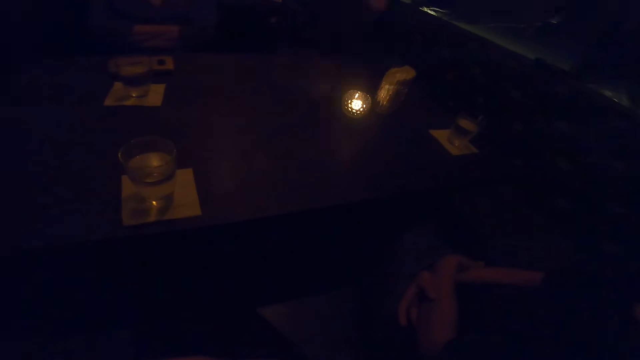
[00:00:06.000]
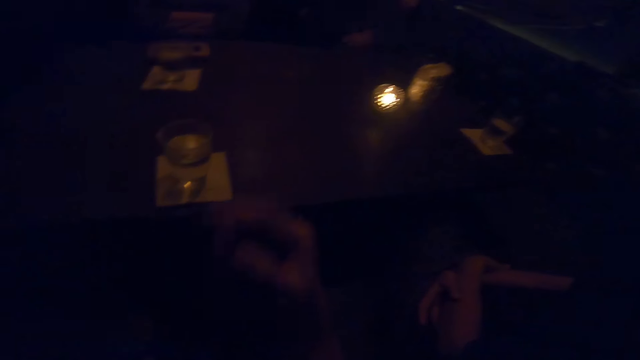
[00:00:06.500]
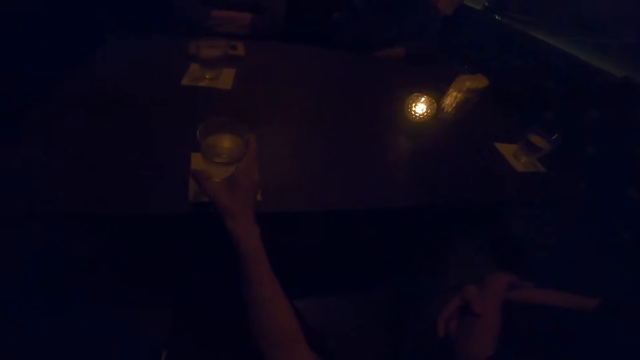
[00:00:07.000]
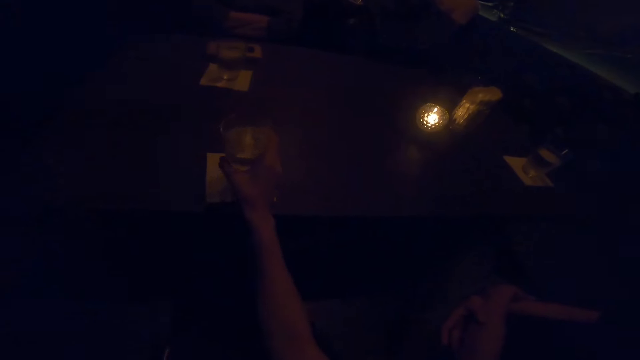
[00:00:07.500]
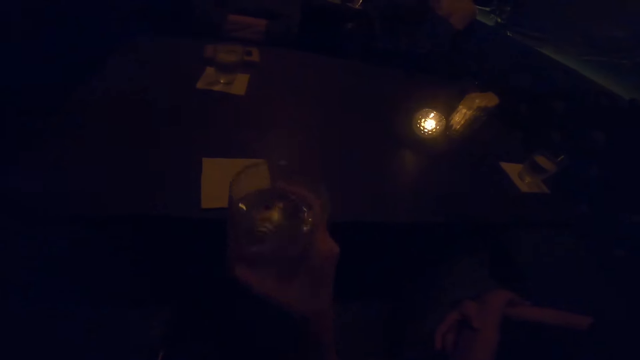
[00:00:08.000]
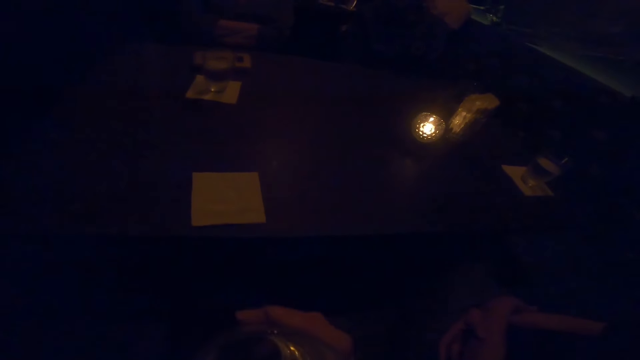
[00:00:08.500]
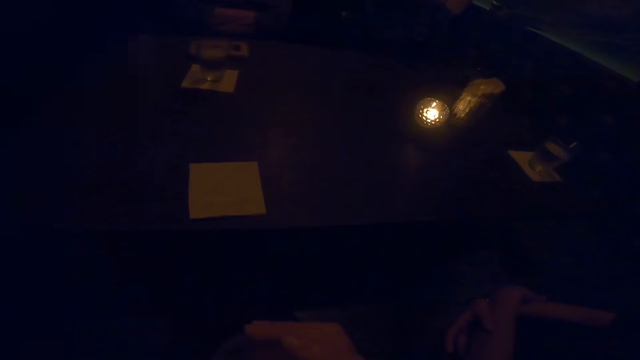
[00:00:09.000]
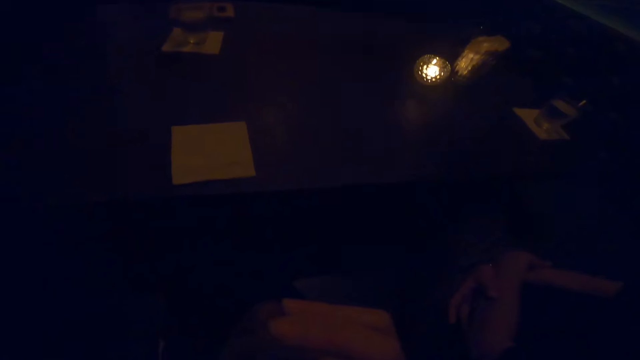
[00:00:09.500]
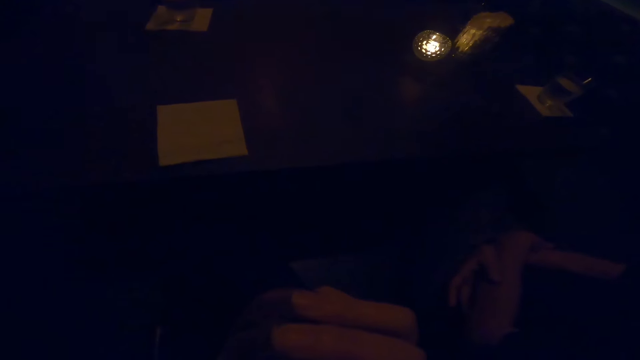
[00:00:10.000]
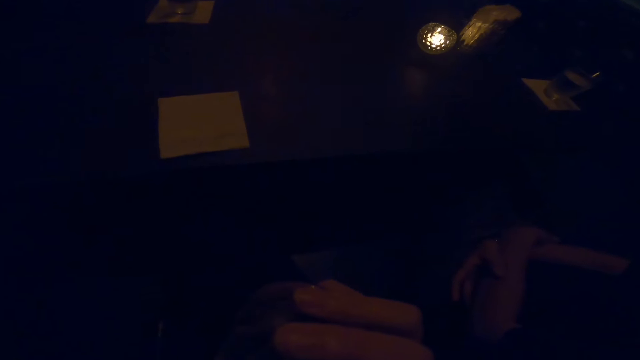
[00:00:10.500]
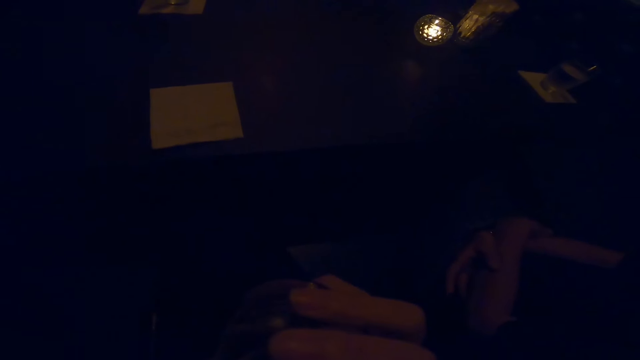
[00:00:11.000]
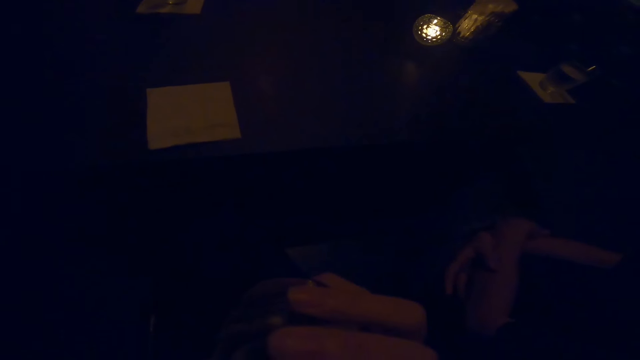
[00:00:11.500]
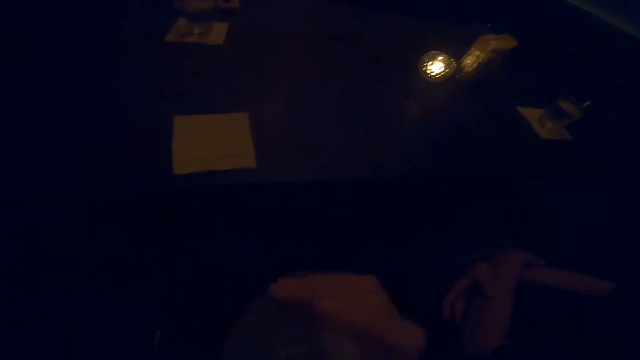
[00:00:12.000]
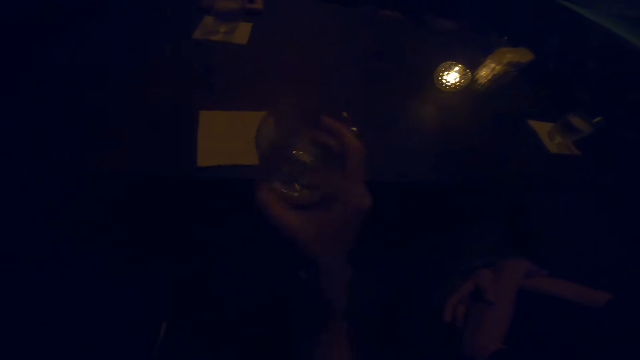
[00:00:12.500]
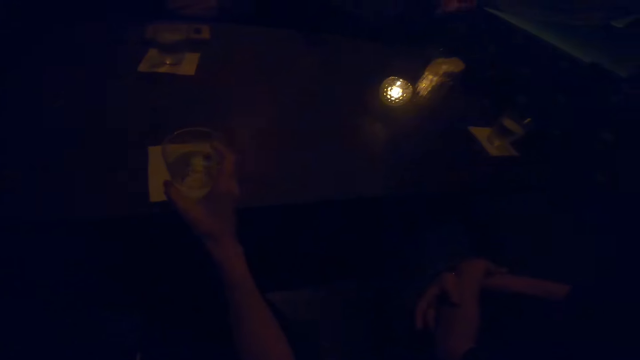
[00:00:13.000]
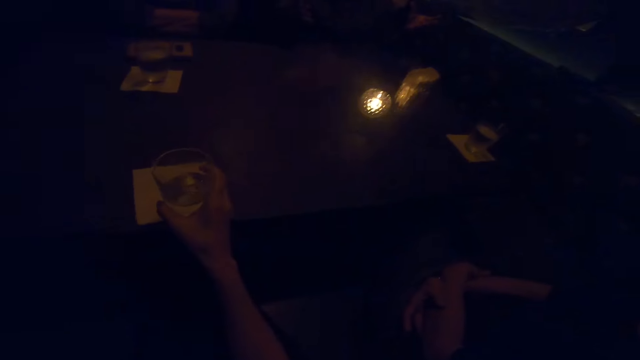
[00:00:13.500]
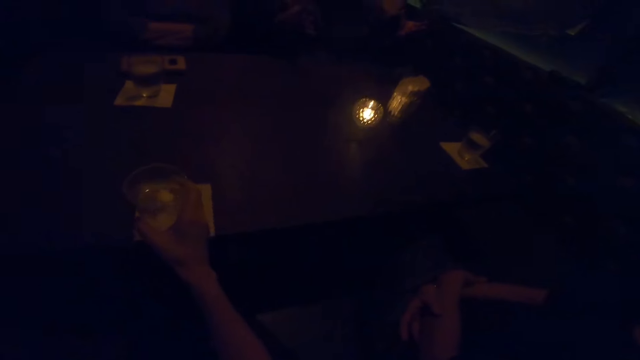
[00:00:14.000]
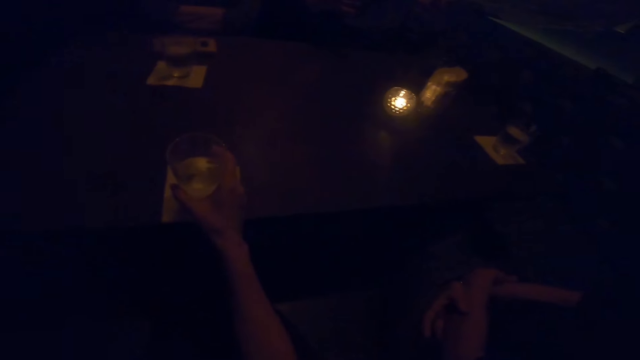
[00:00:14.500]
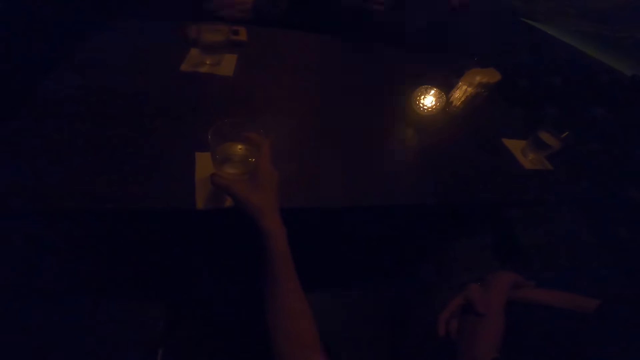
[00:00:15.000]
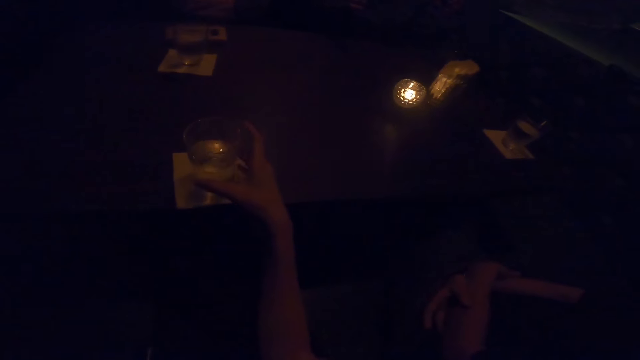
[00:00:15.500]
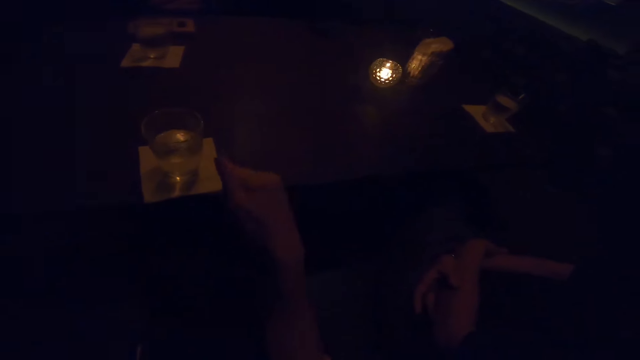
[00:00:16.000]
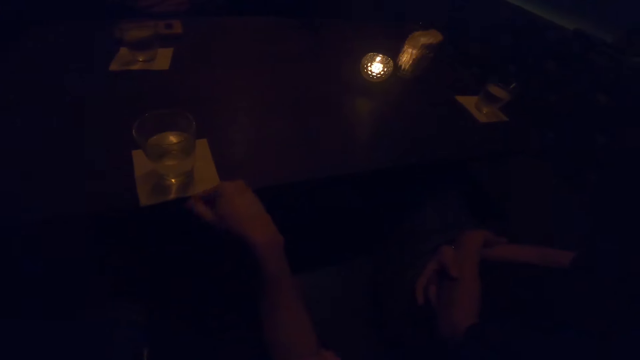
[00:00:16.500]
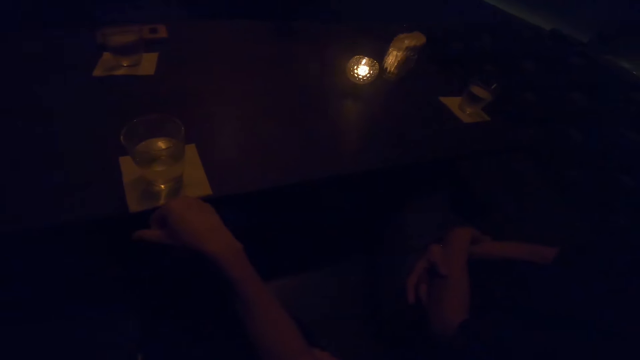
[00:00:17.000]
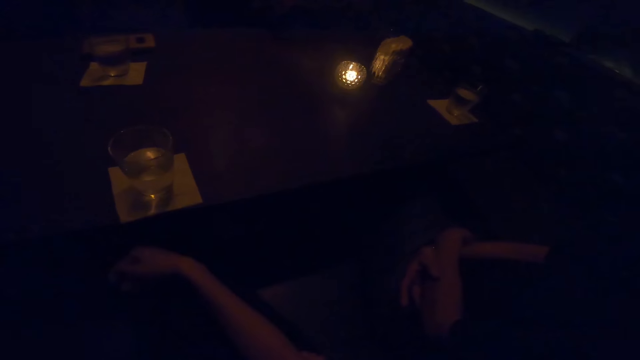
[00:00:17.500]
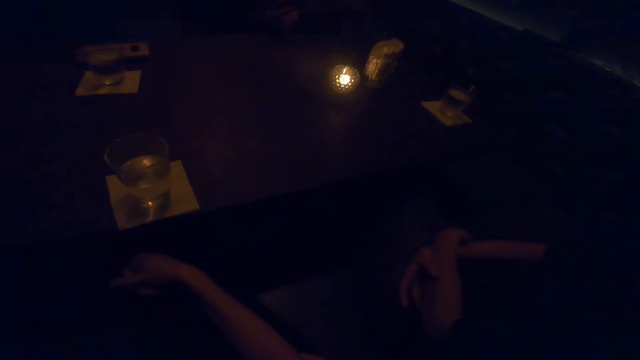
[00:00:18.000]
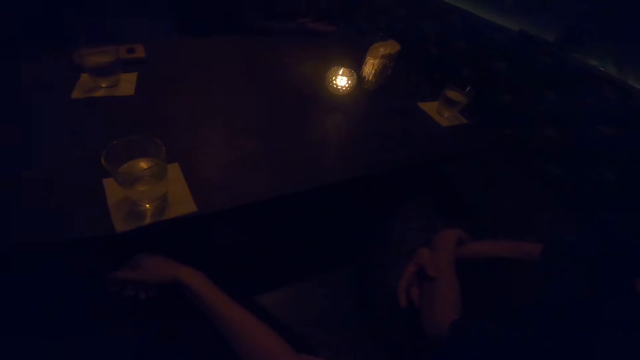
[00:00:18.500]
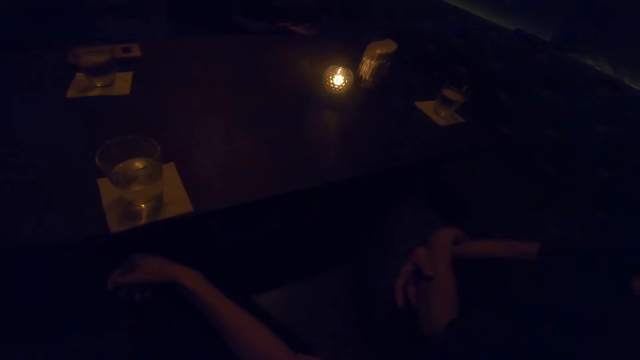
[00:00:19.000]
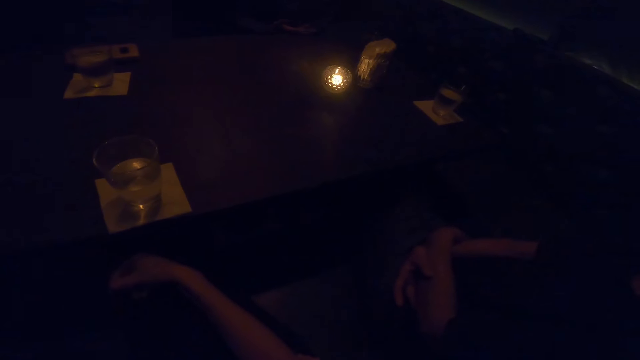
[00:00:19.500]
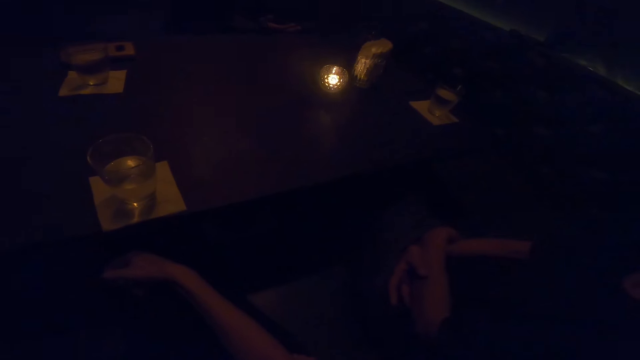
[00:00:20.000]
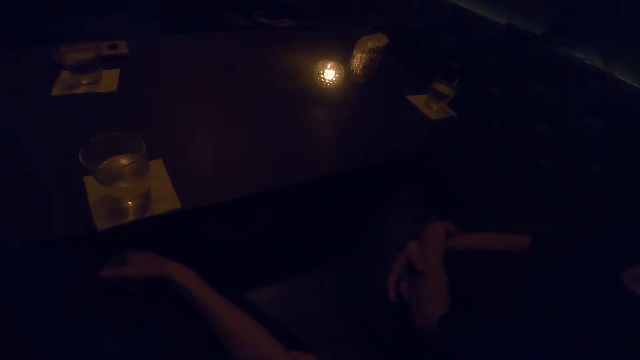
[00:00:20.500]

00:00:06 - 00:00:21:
The camera wearer takes a glass of water from the table with her right hand. She drinks water from the glass with her right hand. She places the glass of water on the table with her right hand. The man converses with the camera wearer and a woman and another woman.

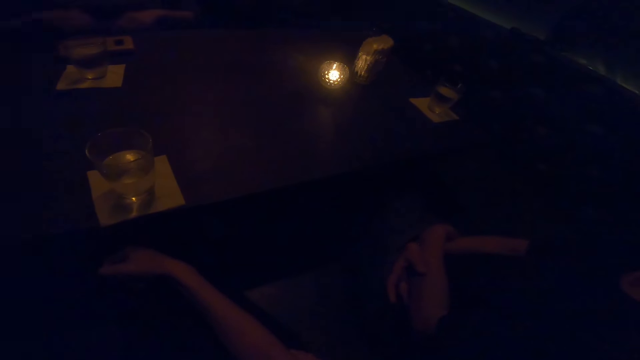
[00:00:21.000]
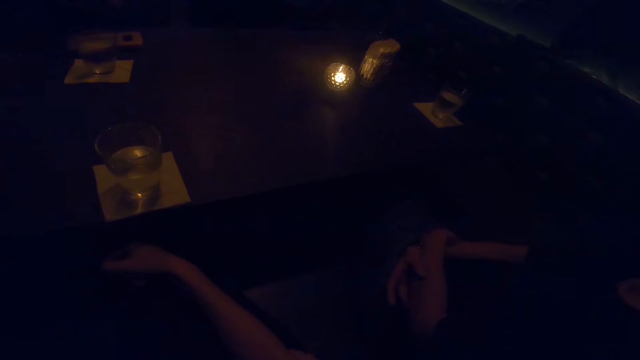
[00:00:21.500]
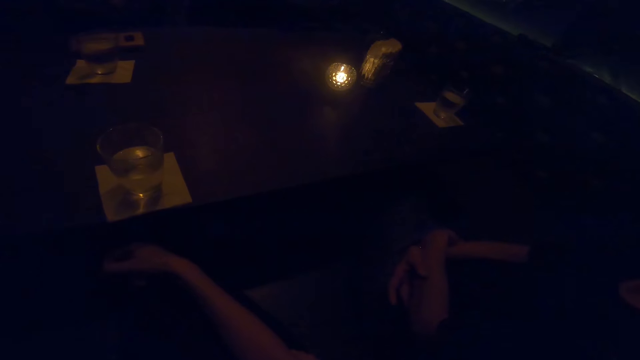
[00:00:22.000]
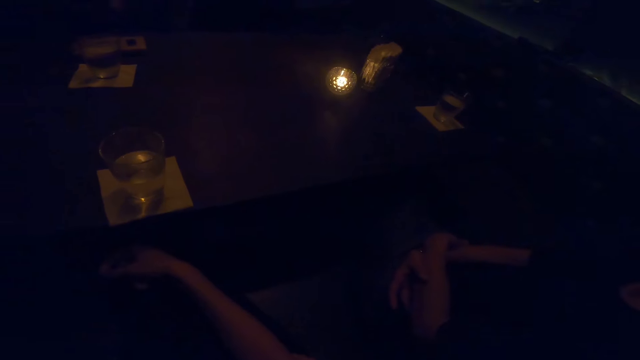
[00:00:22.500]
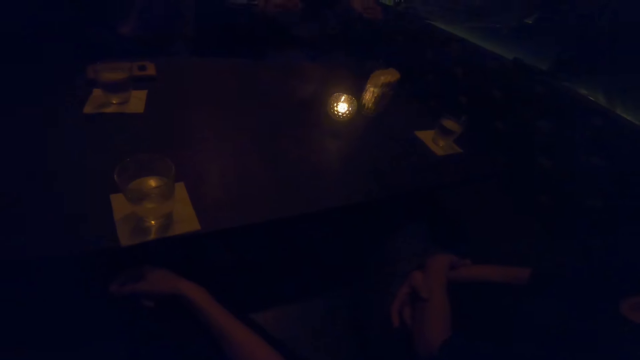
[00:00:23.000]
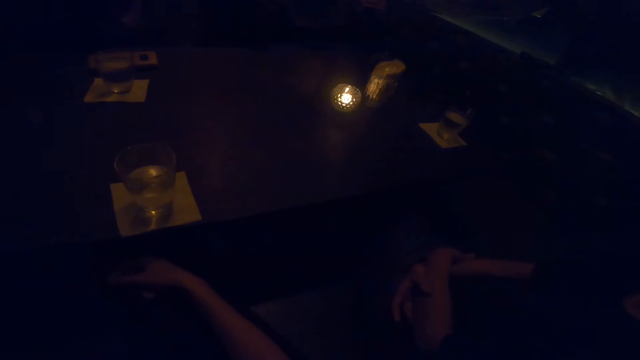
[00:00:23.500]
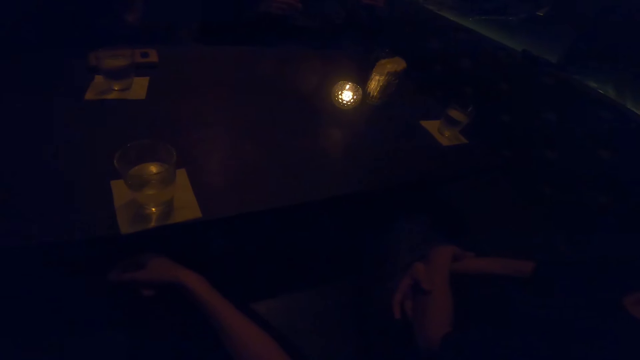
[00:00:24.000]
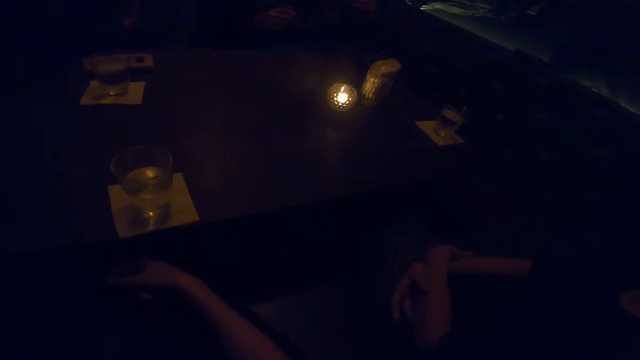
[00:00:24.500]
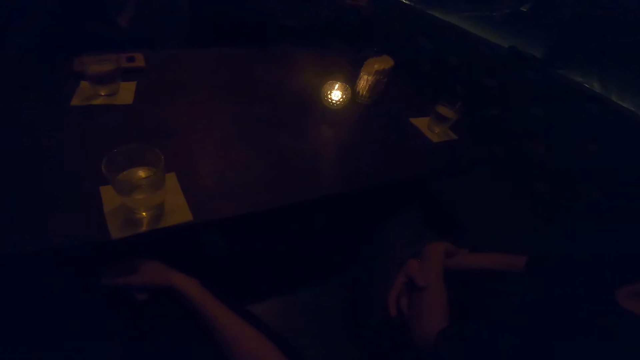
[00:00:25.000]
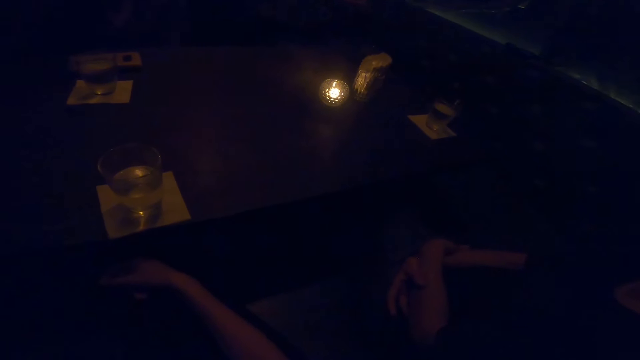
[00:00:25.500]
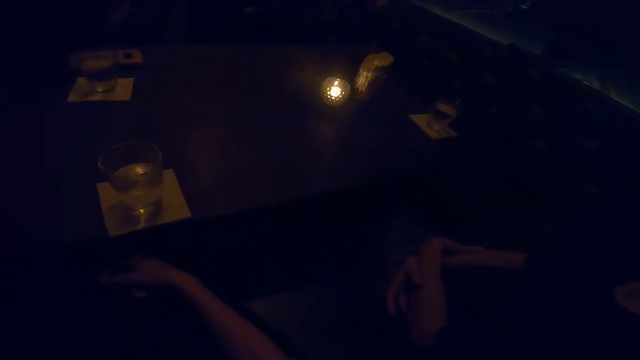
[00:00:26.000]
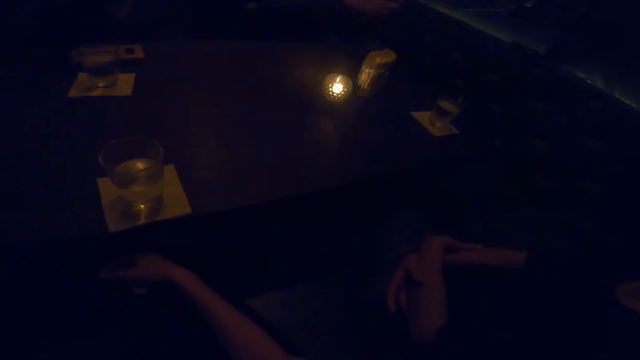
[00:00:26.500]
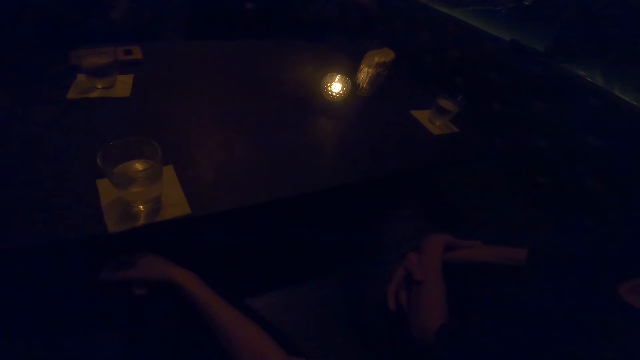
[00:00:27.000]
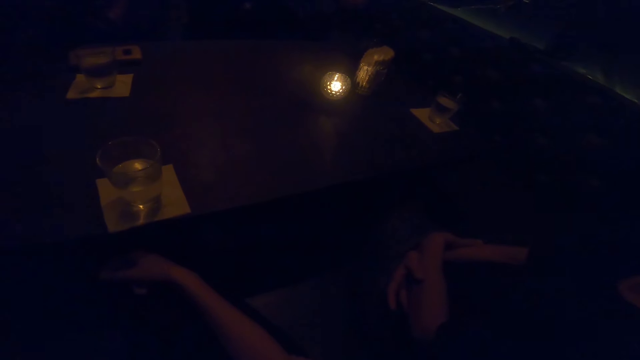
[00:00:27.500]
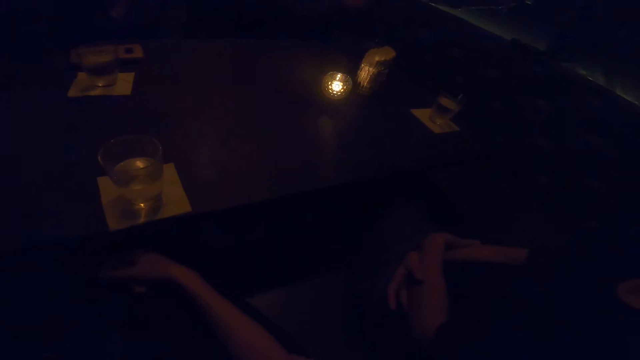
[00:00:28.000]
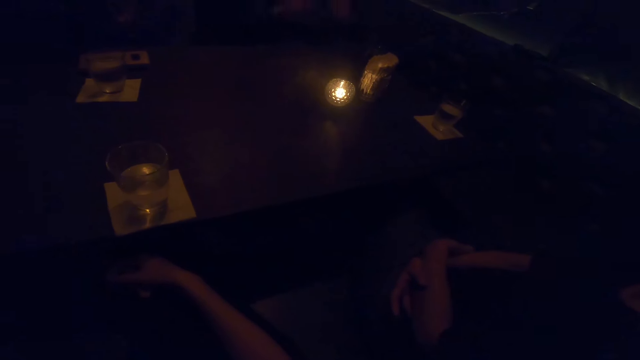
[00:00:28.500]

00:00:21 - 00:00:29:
The camera wearer makes a sound. A man speaks to the camera wearer and a woman.
